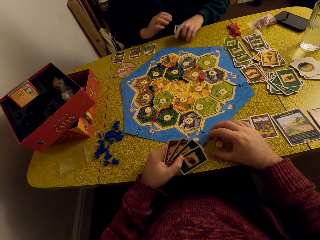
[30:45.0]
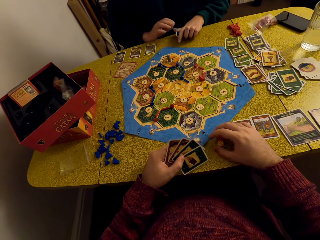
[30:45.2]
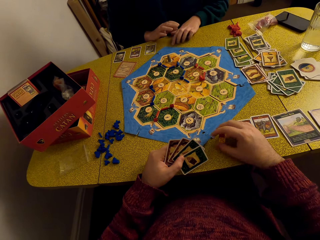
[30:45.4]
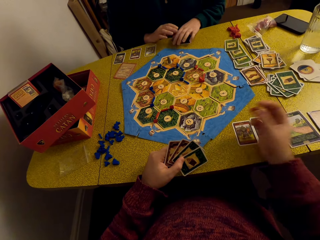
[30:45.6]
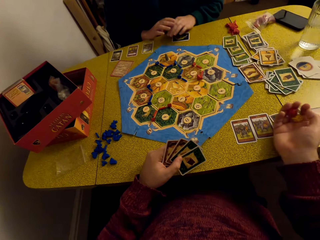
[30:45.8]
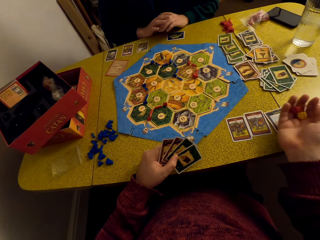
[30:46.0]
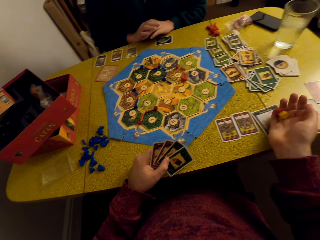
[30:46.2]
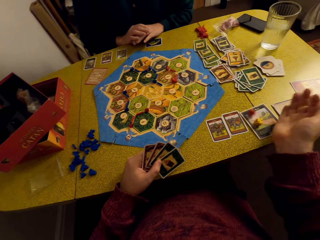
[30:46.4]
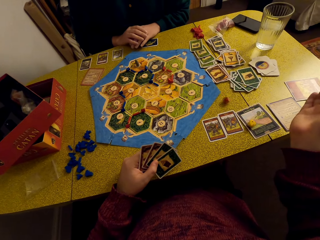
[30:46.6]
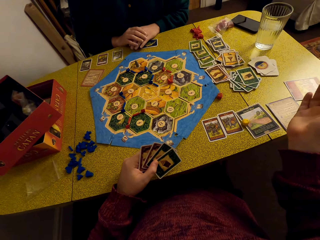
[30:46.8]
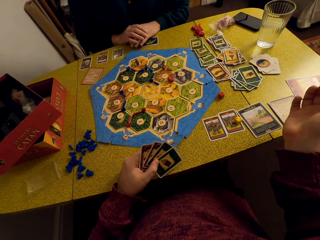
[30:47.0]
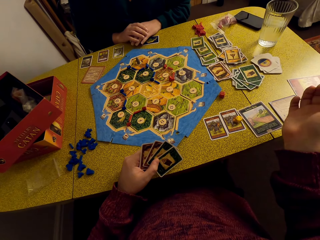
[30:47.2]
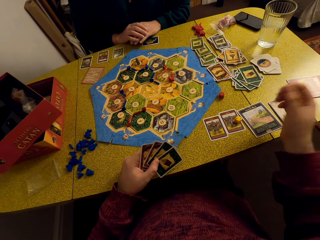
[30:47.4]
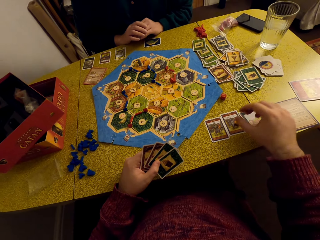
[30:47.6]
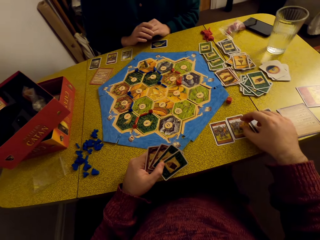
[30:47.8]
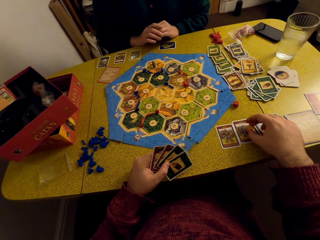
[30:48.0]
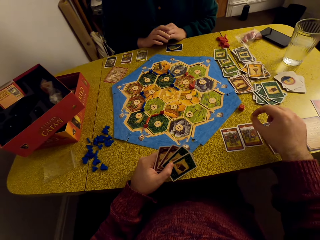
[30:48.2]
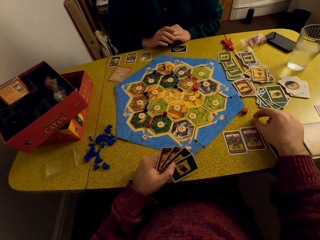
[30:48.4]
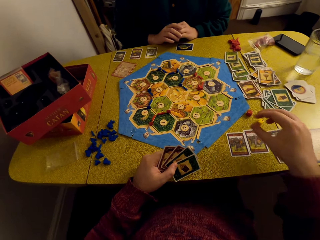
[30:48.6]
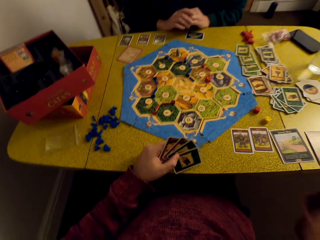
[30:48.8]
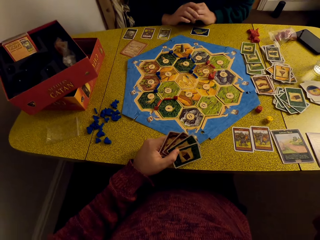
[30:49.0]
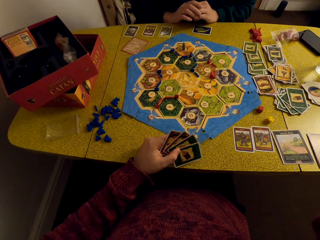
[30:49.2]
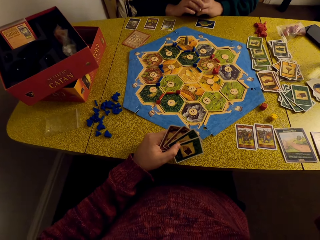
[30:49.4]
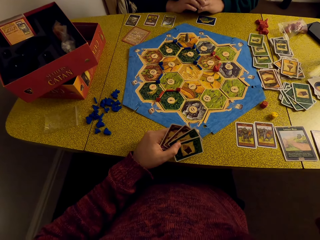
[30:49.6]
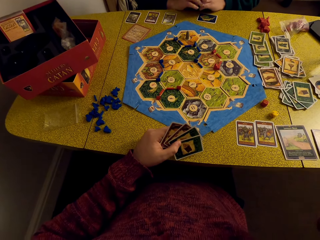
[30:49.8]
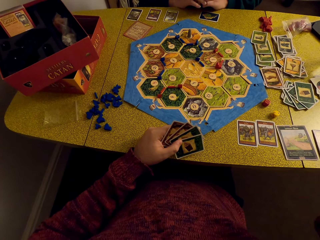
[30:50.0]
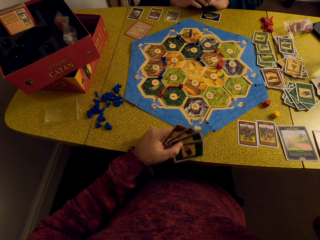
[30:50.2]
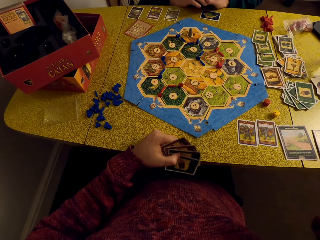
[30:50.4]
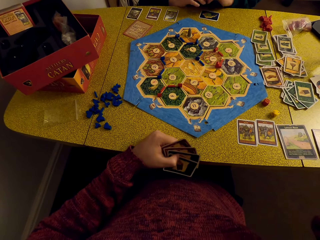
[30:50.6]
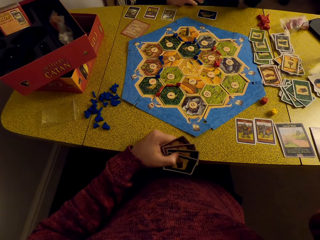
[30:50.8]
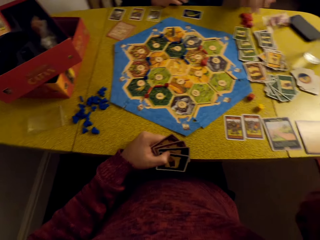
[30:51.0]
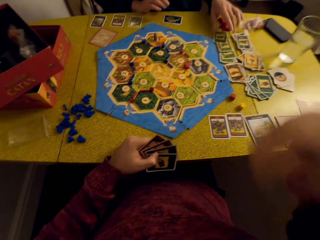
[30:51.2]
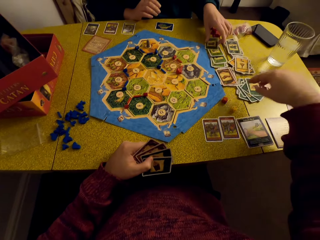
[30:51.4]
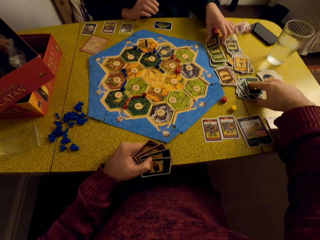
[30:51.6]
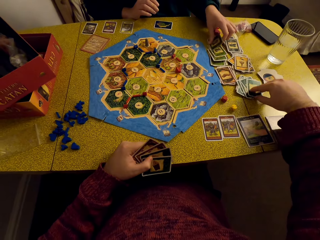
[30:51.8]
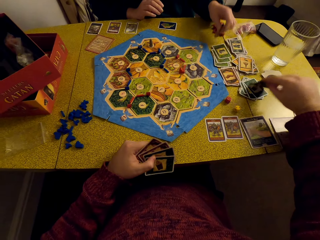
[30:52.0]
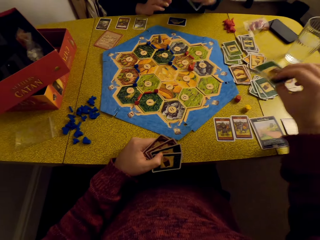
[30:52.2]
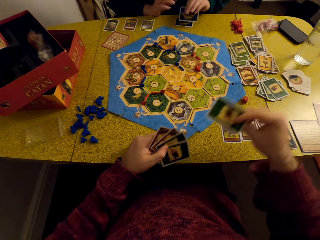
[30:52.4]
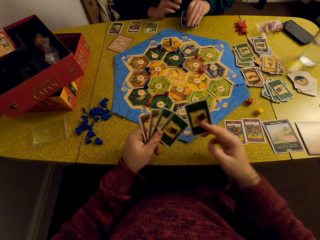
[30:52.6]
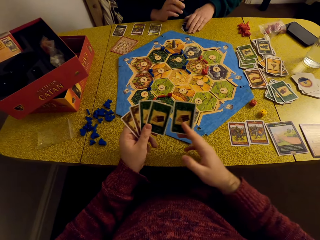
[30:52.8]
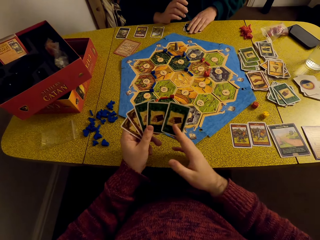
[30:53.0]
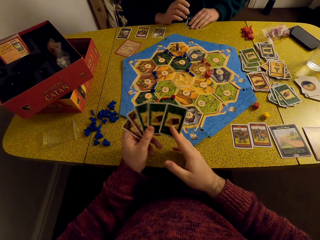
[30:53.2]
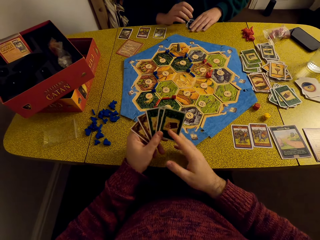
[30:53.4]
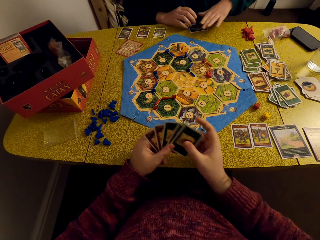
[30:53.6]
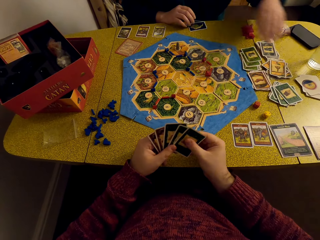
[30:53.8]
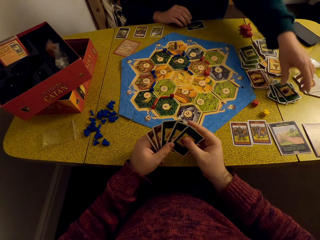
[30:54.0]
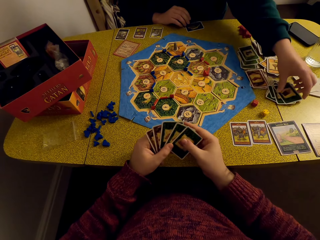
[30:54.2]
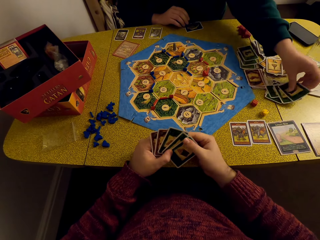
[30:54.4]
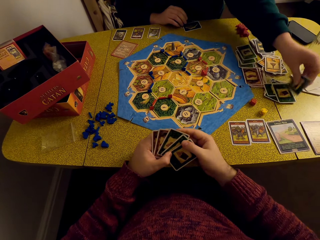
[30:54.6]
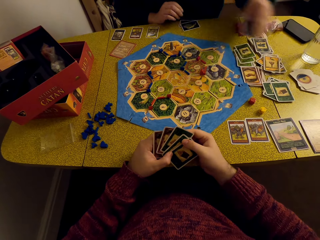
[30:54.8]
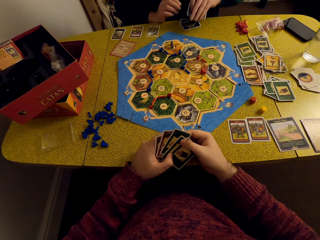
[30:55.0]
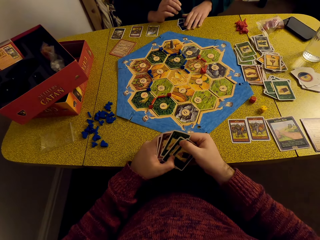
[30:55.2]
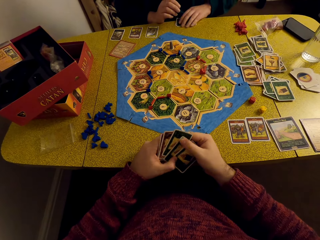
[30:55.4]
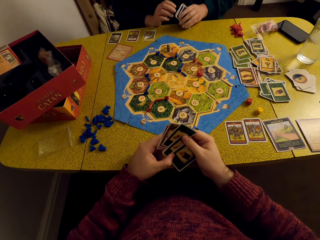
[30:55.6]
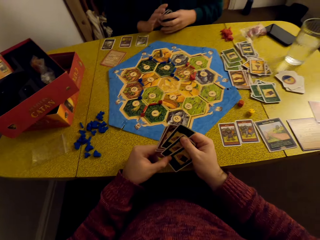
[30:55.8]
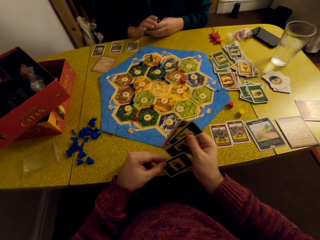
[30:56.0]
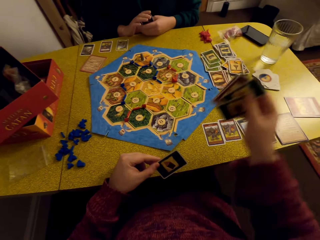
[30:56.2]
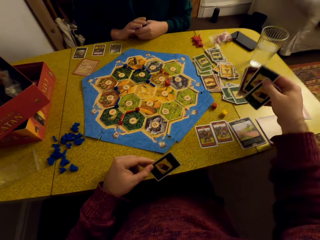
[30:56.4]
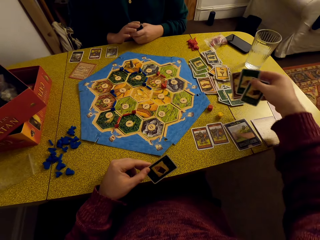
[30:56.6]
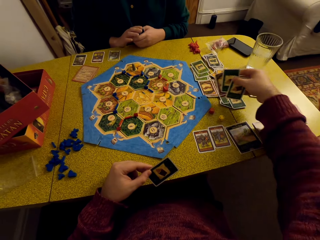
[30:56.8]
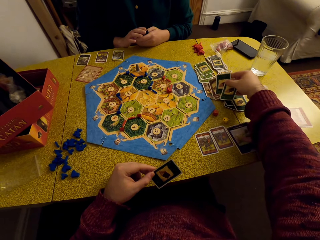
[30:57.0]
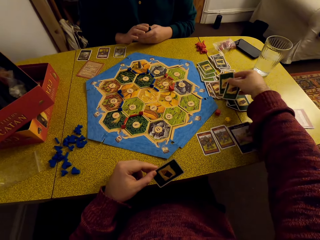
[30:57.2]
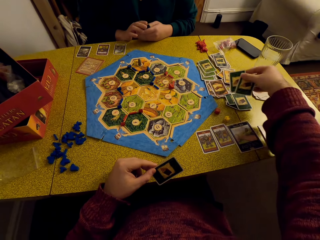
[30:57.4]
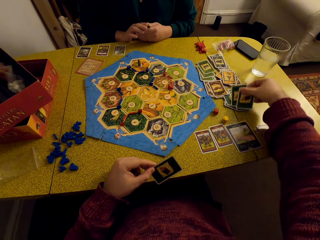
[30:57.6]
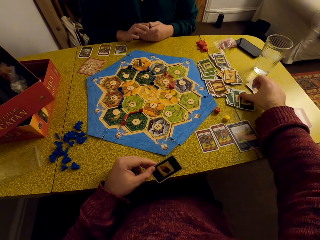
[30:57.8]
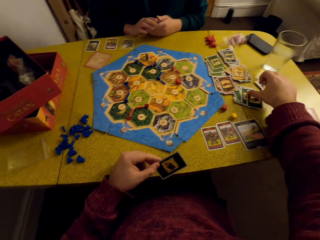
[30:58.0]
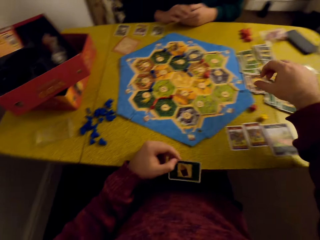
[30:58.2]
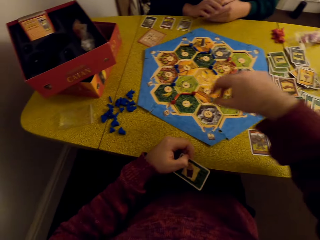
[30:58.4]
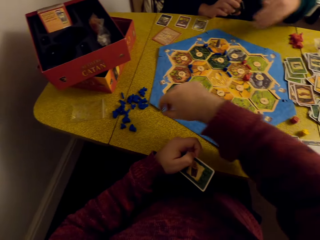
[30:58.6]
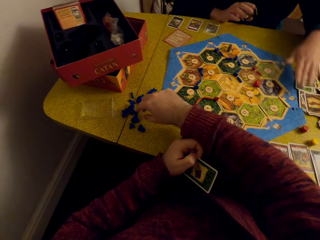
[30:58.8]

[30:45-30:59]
A woman places the cards on the table. The camera wearer picks the dice. They toss the dice. They drop the dice on the table. They pick a die from the table. They place the die on the table. The woman picks cards from the table. The camera wearer picks a card from the table. The woman picks cards from the table. The camera wearer looks at the cards. The woman picks a card from the table. The woman places the card on the table. The woman picks the cards from the table. The camera wearer drops three cards on the table.

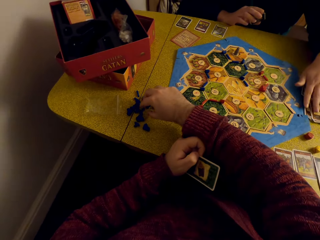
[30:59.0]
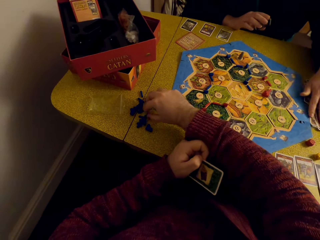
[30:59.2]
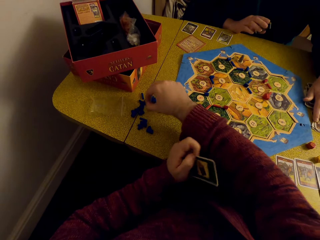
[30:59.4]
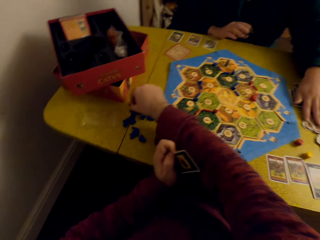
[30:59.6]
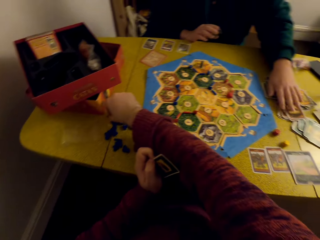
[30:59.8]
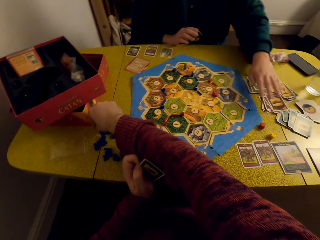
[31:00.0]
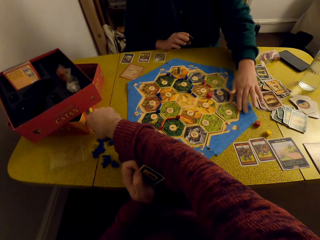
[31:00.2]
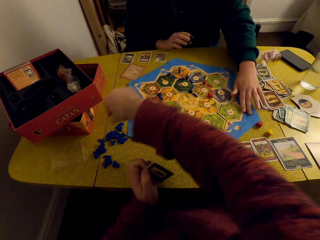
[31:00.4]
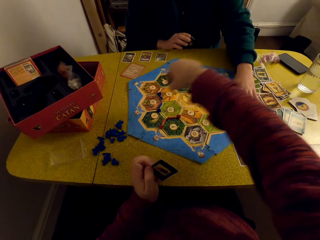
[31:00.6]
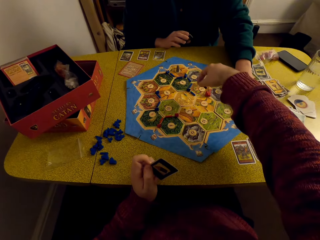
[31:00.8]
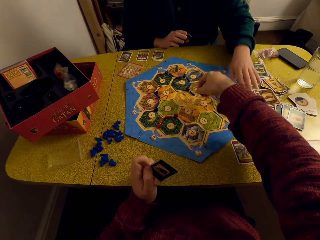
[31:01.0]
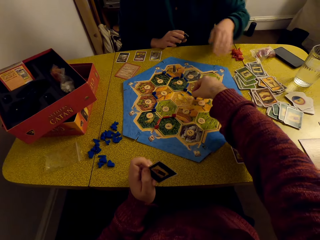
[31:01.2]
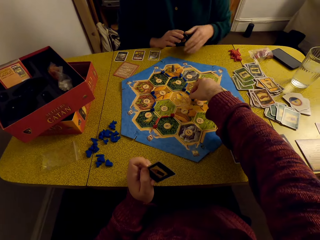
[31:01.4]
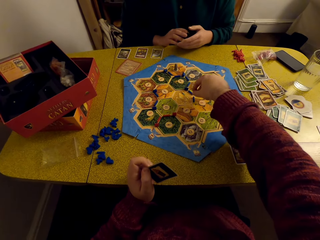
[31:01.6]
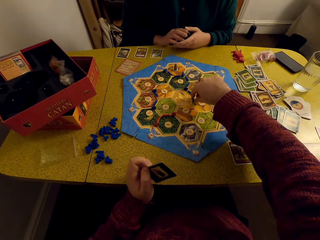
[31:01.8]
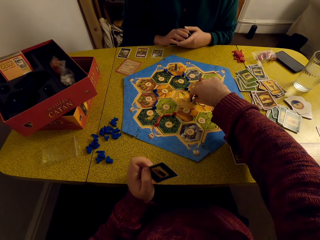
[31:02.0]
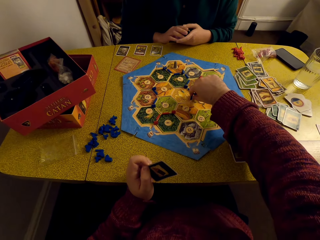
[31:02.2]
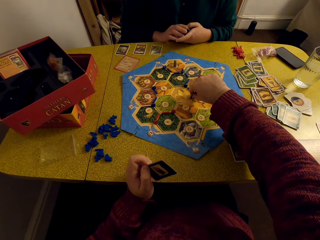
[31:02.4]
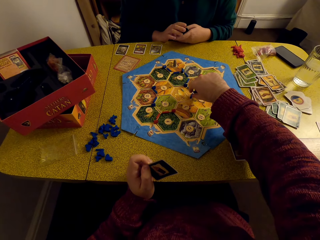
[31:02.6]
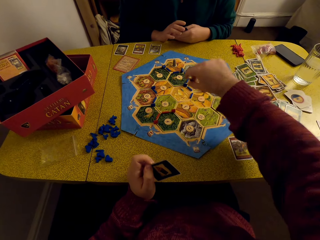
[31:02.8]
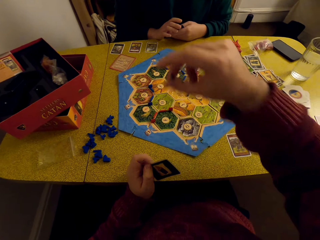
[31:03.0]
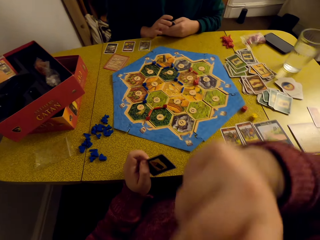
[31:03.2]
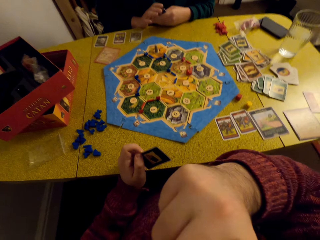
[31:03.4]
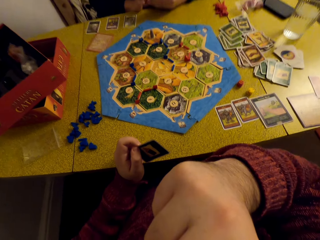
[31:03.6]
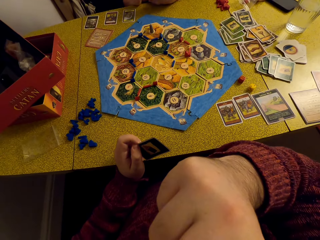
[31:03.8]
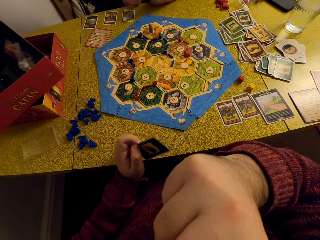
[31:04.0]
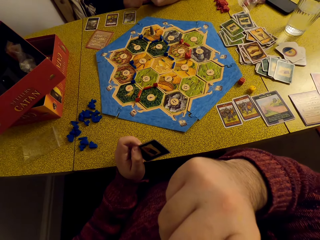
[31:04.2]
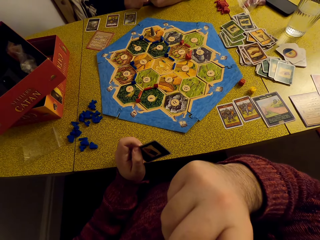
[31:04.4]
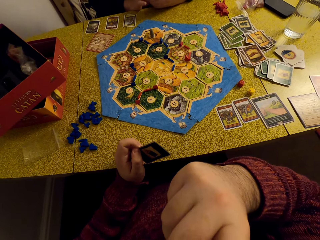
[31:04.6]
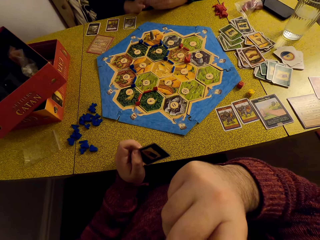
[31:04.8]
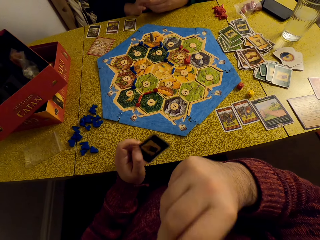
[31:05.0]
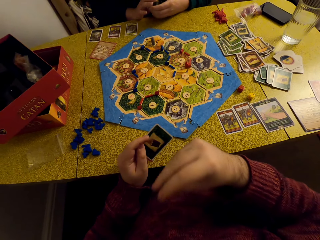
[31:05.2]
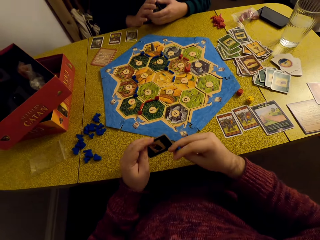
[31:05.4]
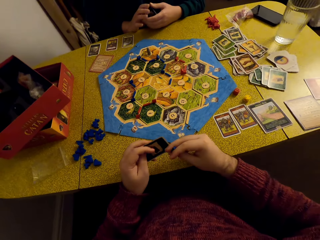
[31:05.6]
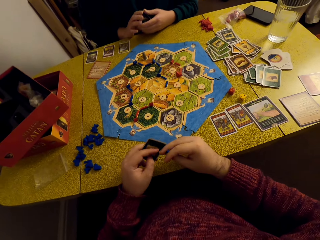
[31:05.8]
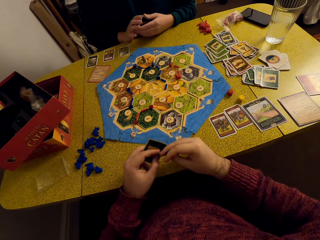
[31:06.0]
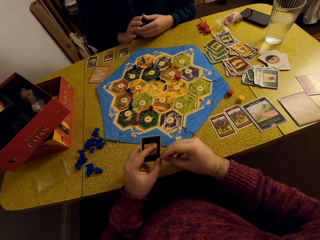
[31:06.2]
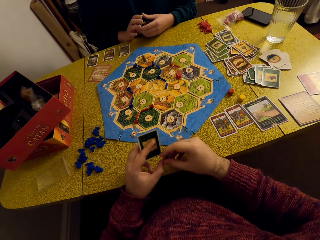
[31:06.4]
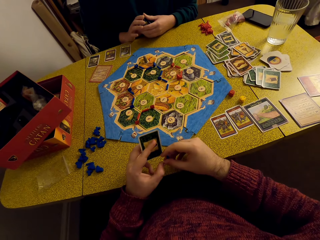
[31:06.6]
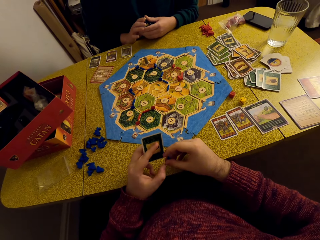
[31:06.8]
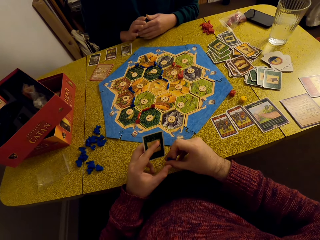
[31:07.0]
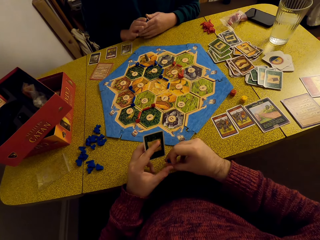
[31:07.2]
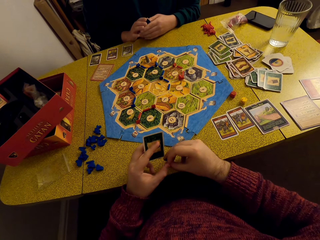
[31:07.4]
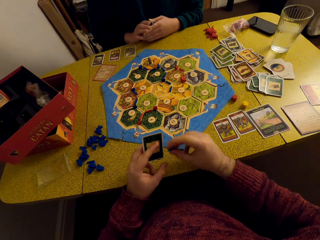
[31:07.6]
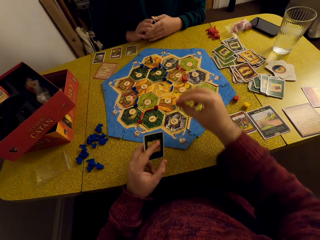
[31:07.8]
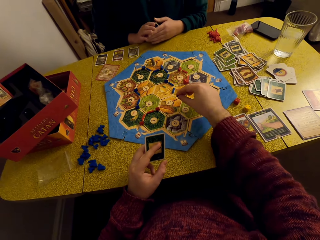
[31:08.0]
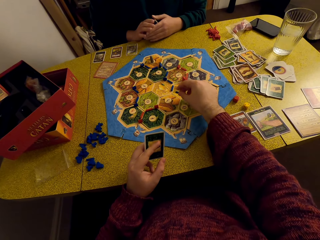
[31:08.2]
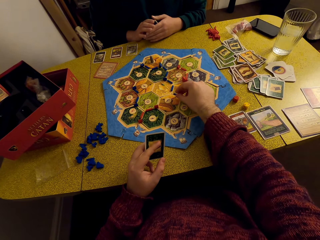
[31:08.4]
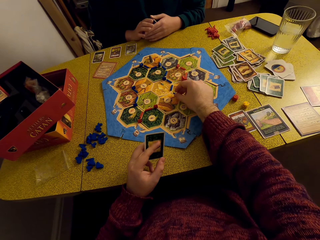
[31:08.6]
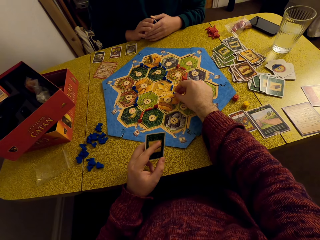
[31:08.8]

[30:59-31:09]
The camera wearer picks a piece of fabric. A woman drags the cards on the table. The camera wearer places the piece of fabric on the chart. They look at the chart. They place a piece of fabric on the chart.
